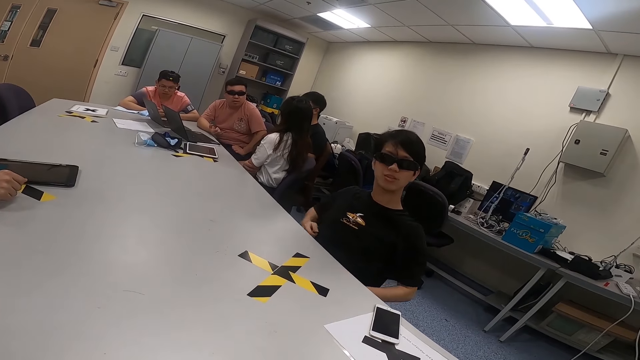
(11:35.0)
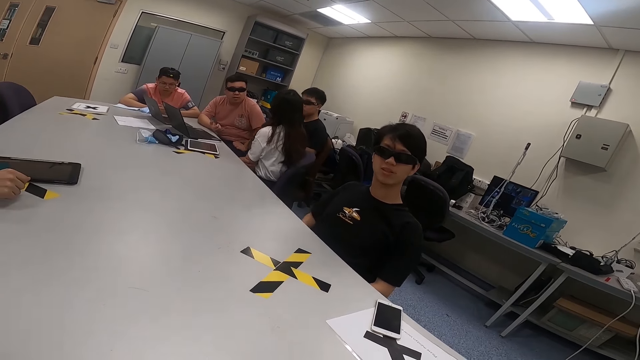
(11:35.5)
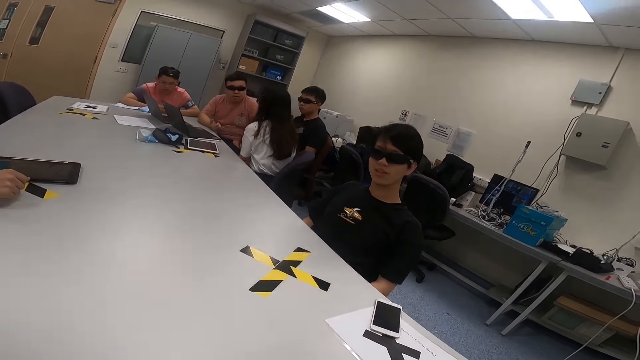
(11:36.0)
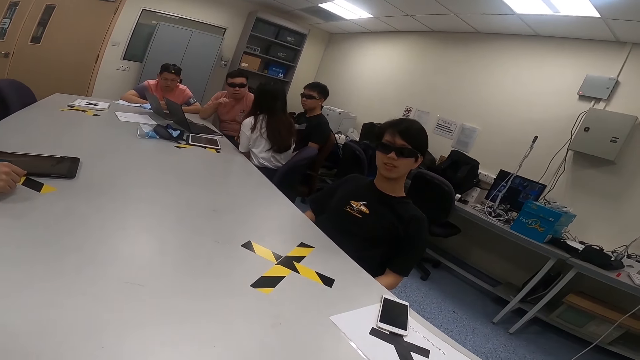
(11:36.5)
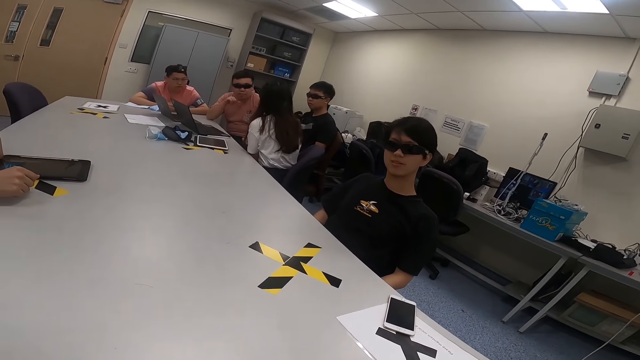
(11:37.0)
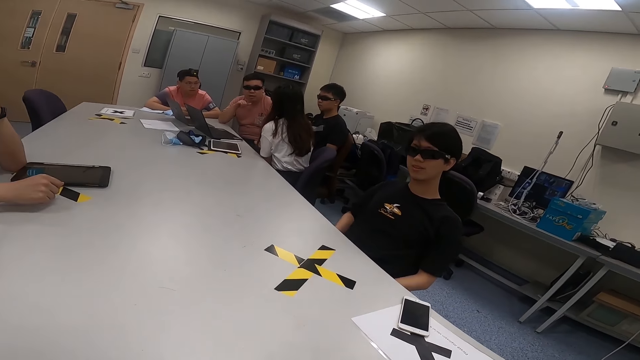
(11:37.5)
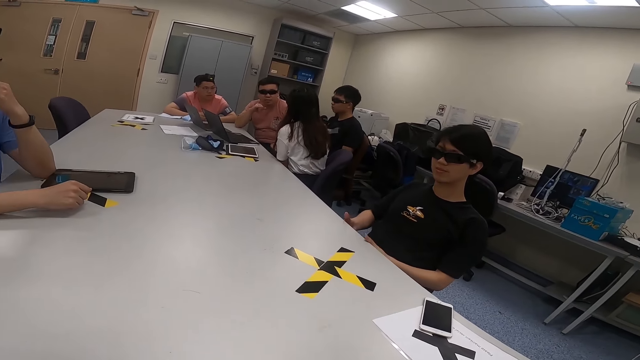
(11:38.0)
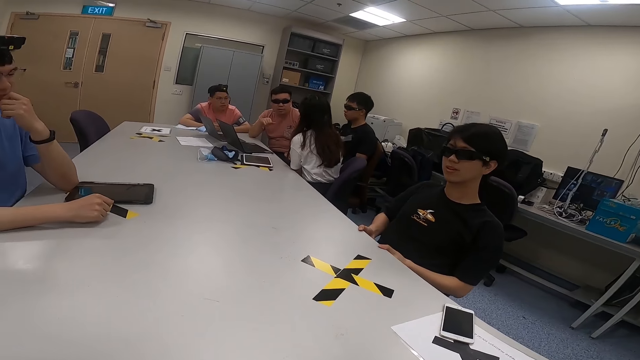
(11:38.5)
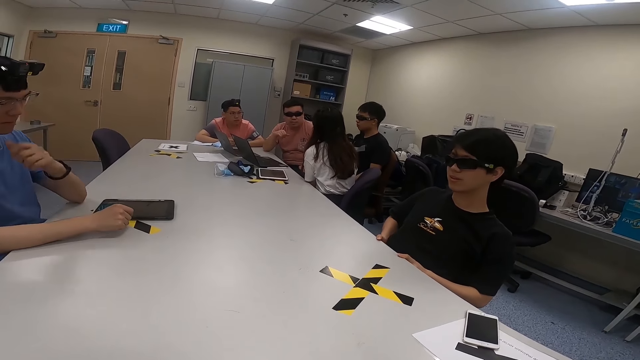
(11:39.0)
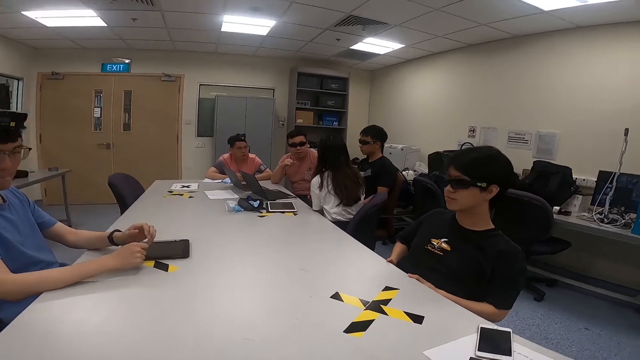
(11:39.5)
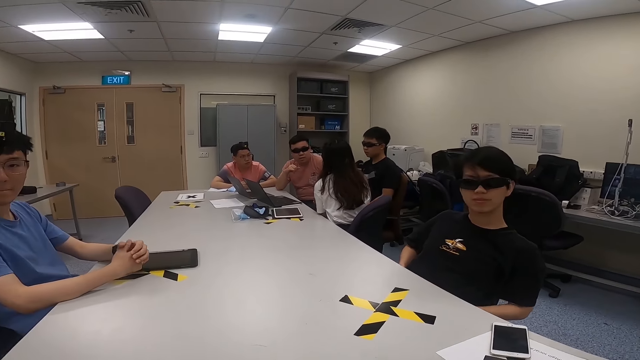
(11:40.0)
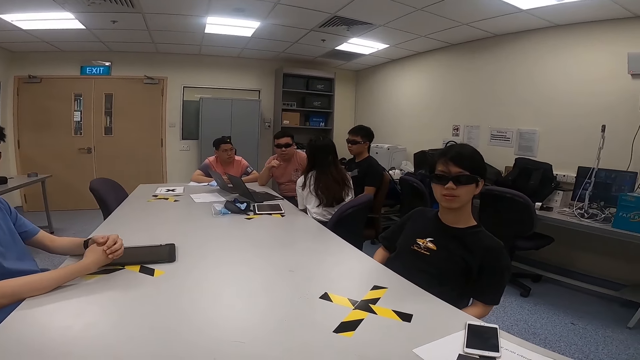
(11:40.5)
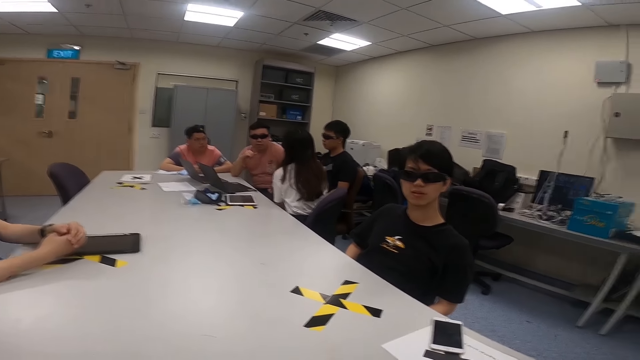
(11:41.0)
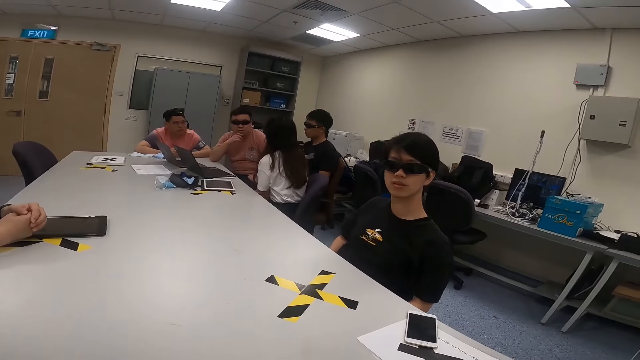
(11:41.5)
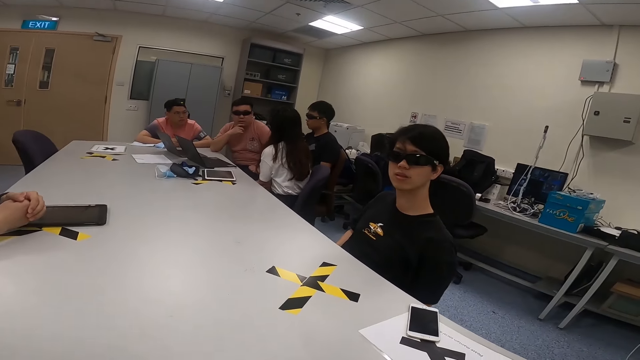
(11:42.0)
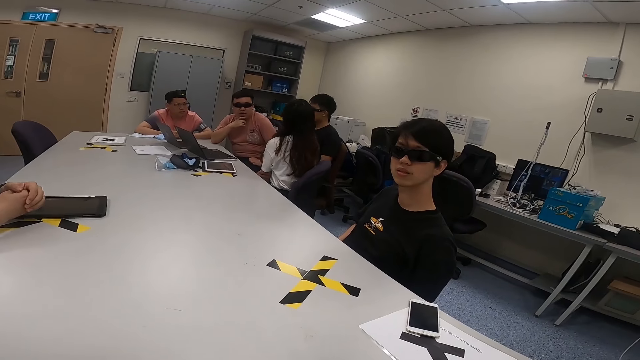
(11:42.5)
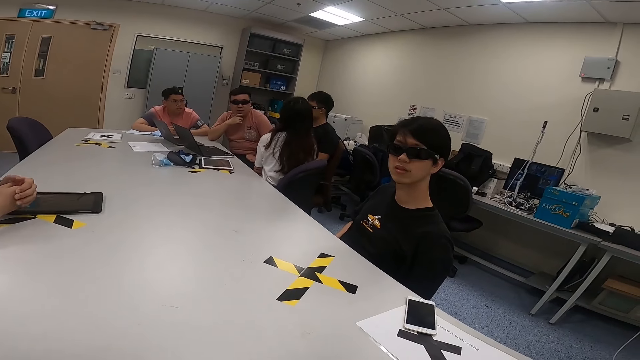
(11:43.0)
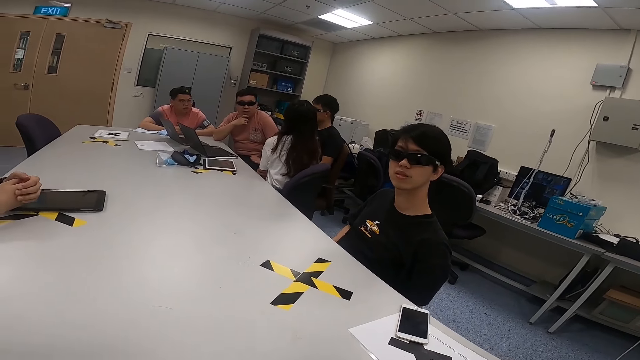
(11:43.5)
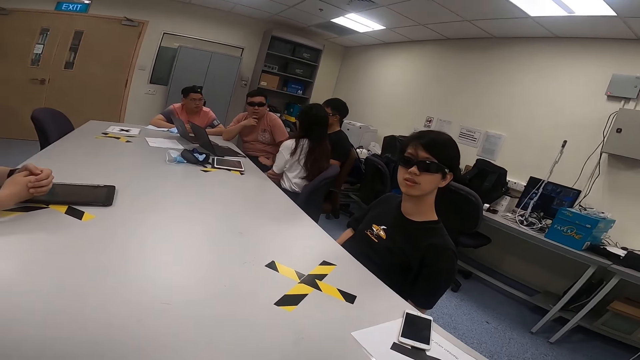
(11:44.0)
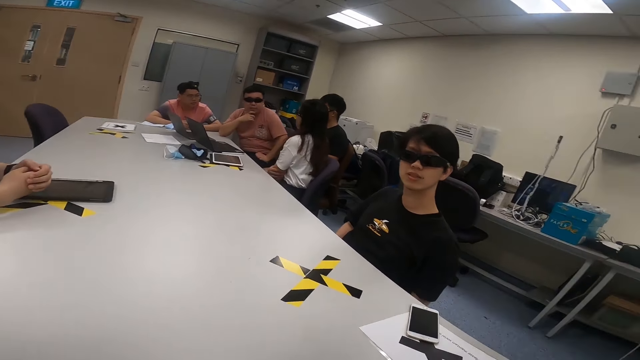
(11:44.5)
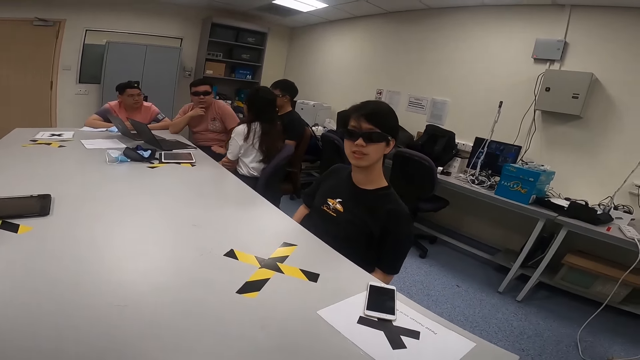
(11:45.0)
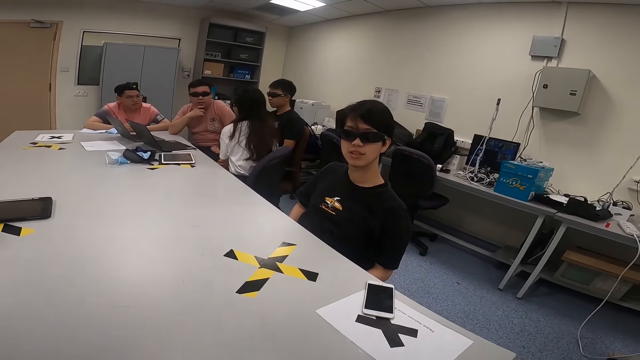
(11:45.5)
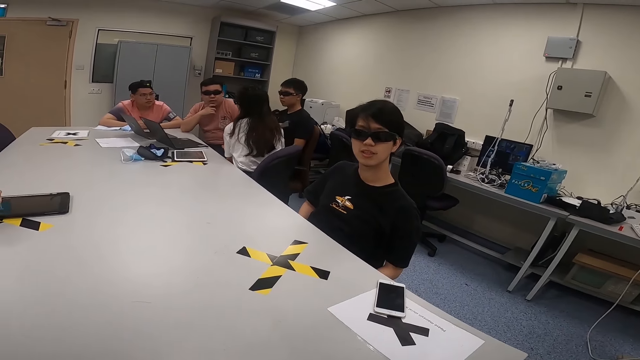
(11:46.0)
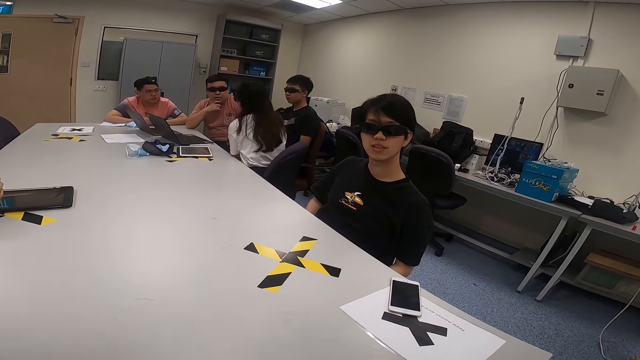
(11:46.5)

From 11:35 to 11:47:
A person lowers his hands. Another person looks at a third person. The third person leans forward. The first person pulls himself towards the table. A fourth person lowers his hand onto the table. The fourth person looks at the camera wearer. The third person looks at a fifth person. The second person looks at the fifth person. The fifth person touches his chin. The third person swings her chair. The fourth person holds his hands together. The first person nods his head.

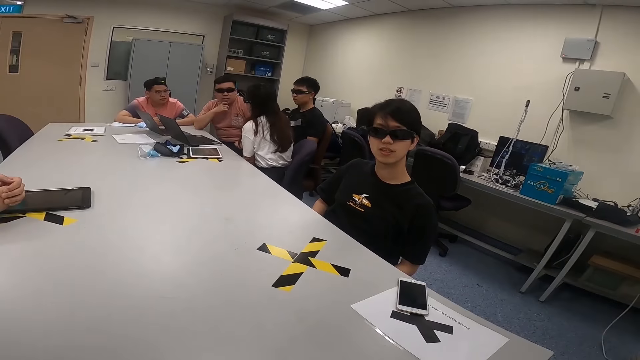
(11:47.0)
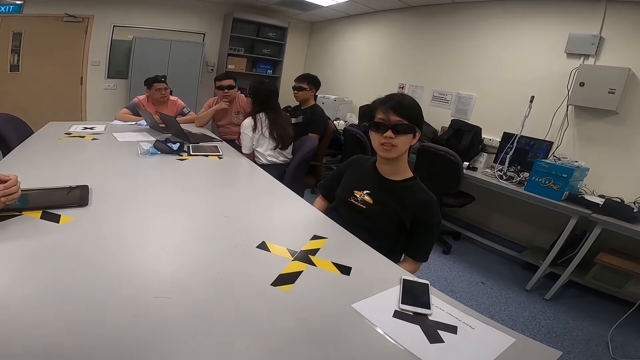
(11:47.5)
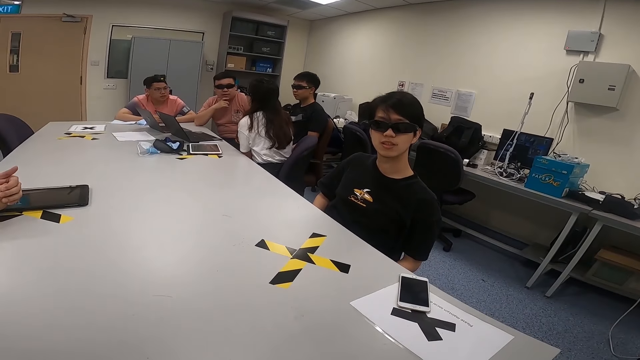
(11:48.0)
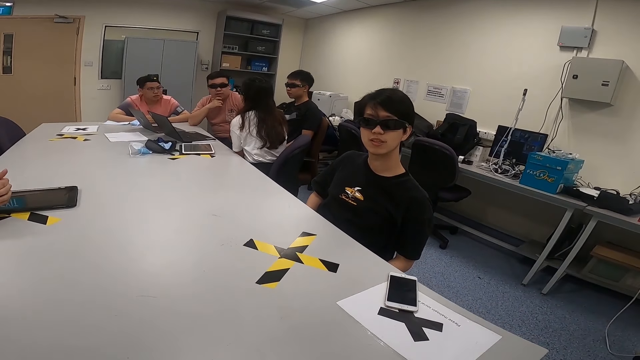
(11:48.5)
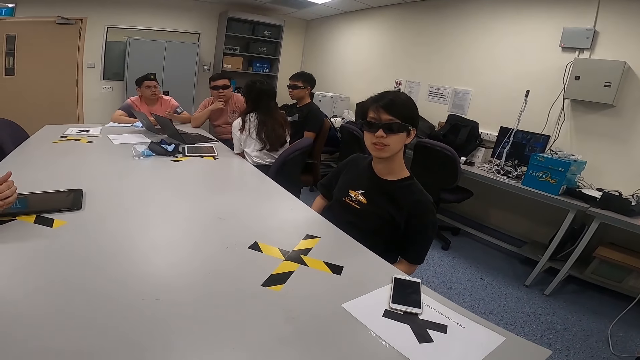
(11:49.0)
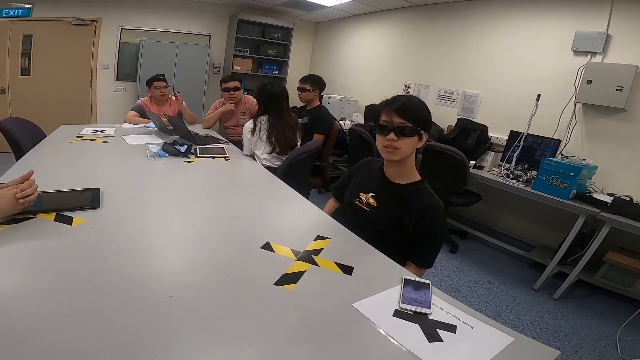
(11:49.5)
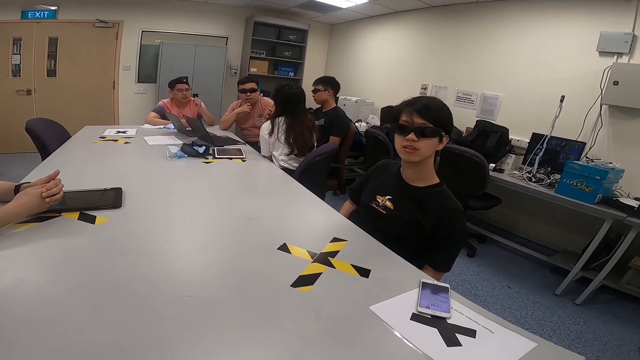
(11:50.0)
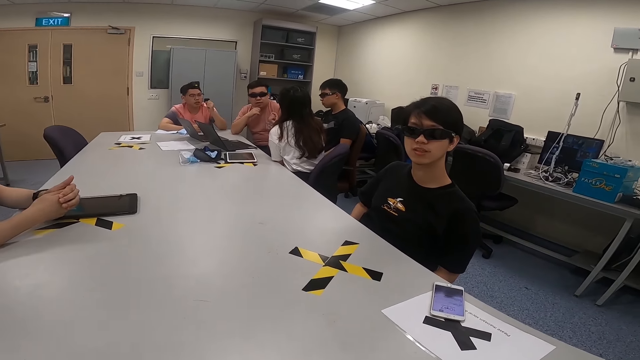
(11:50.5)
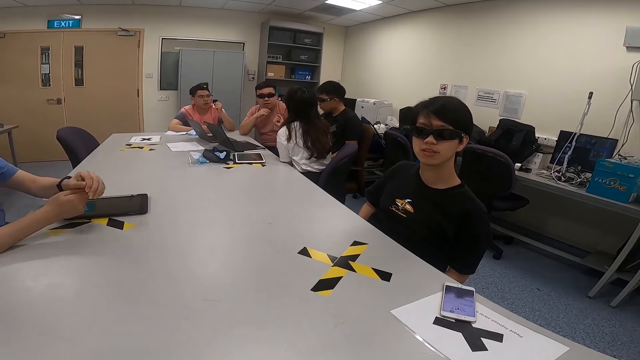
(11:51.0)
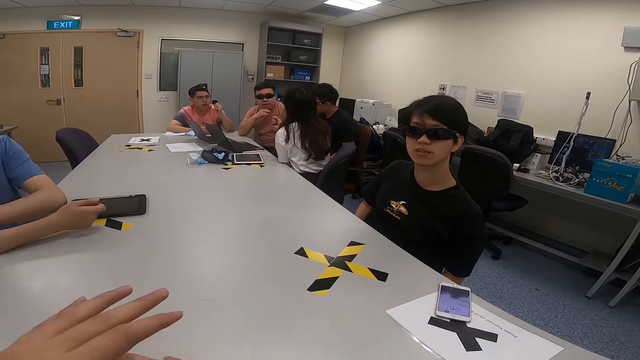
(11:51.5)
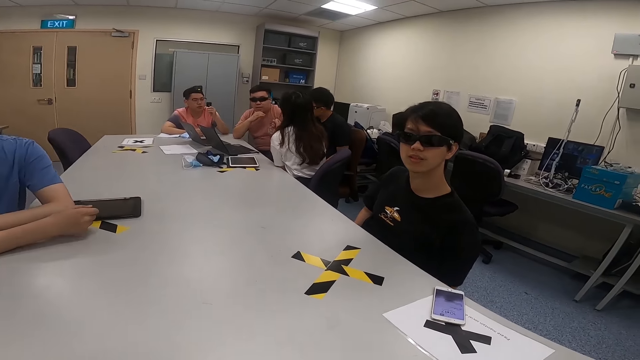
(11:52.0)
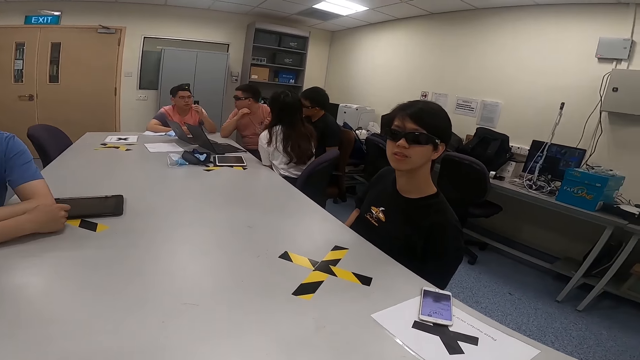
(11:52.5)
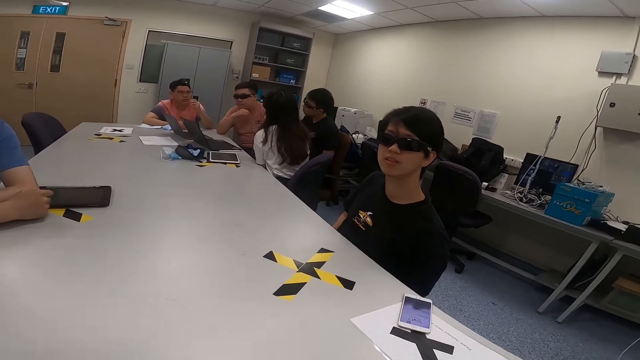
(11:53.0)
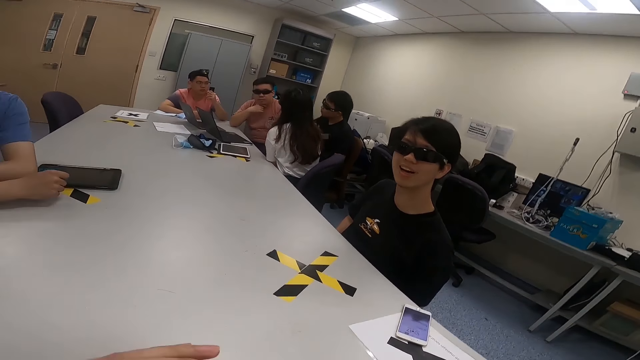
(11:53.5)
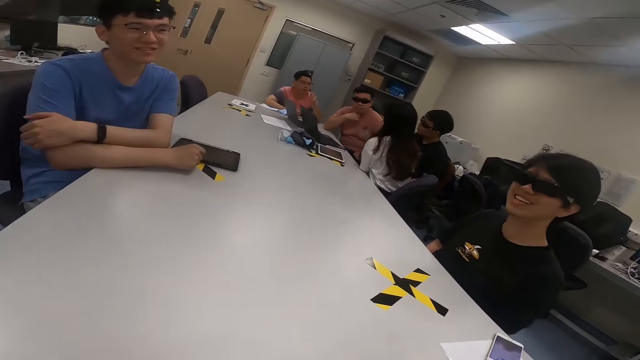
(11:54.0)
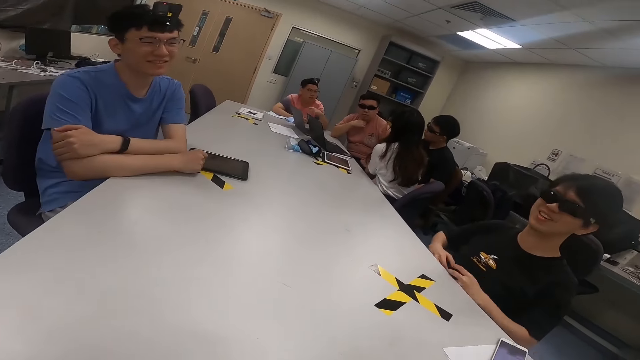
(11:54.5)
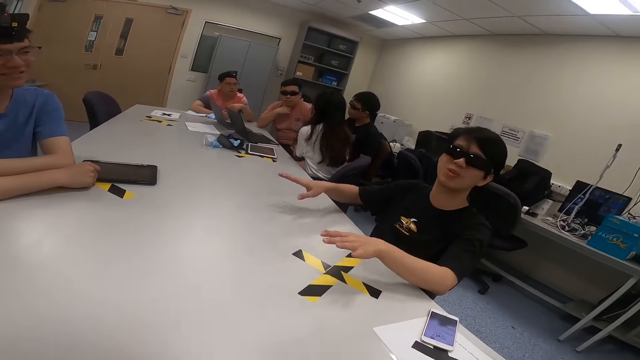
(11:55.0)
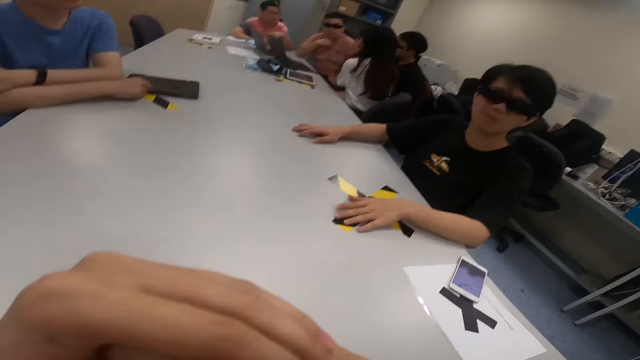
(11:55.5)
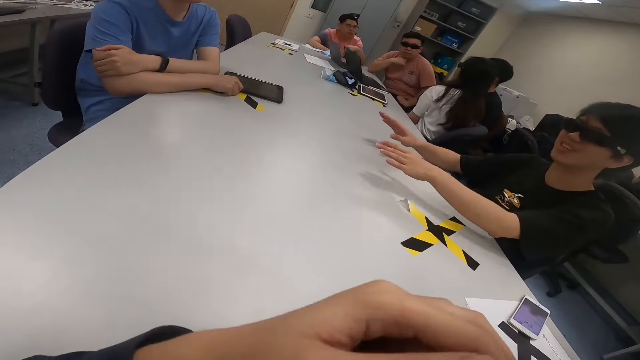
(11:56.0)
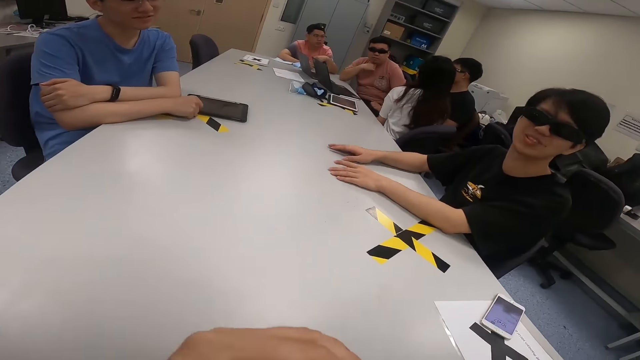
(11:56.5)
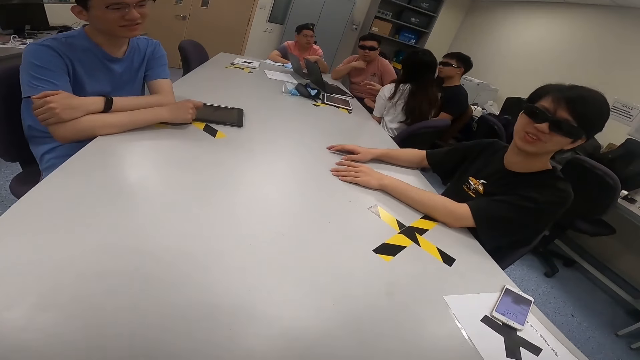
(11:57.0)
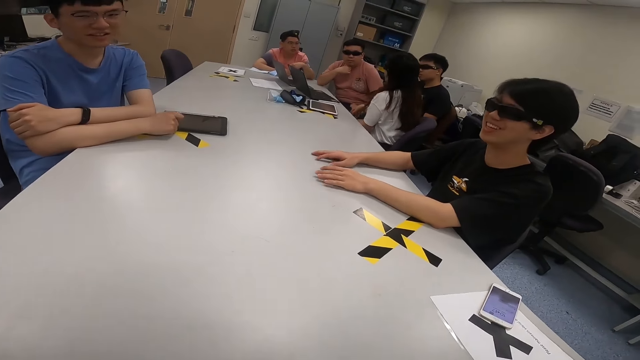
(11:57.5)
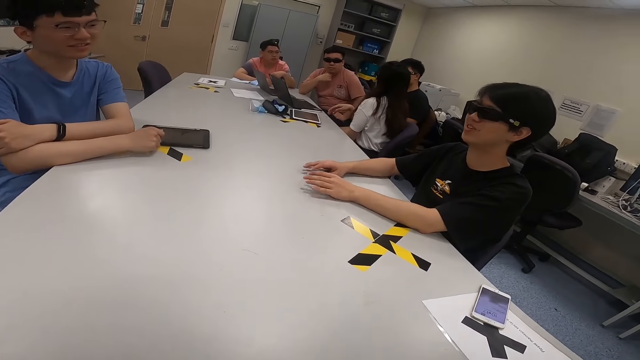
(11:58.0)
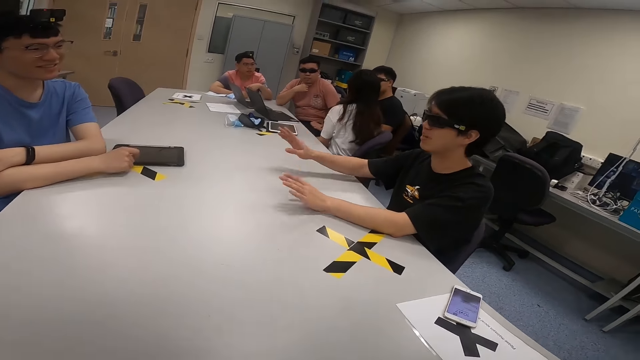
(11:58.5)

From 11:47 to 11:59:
A person moves his finger. Another person looks at a third person. A fourth person raises his hands. The first person holds his arm. The camera wearer moves his hands. The second person looks at the fourth person. A fifth person looks at the fourth person. The third person nods her head. The first person looks at the camera wearer. A sixth person puts his hands on the table. The camera wearer moves his hands. The sixth person moves his hands on the table. The camera wearer looks at the first person. The sixth person taps his hands on the table. The third person moves her hand.
